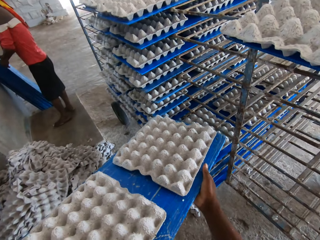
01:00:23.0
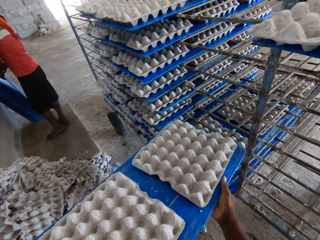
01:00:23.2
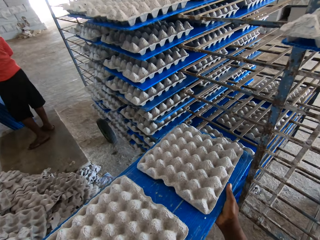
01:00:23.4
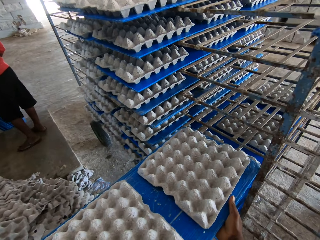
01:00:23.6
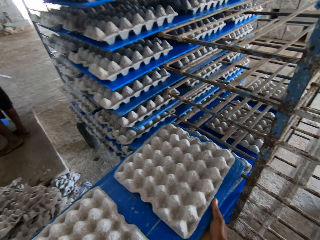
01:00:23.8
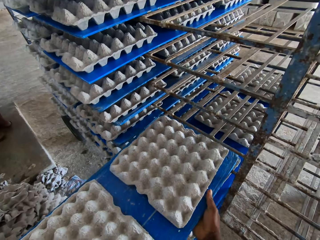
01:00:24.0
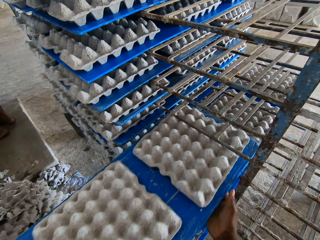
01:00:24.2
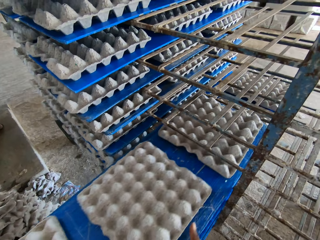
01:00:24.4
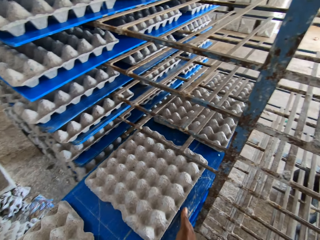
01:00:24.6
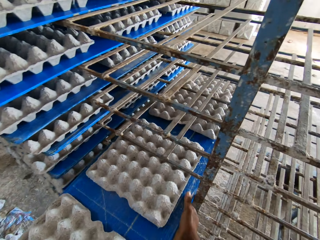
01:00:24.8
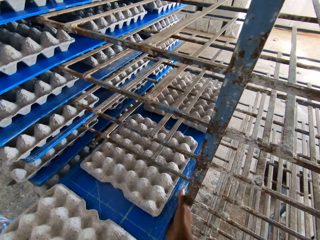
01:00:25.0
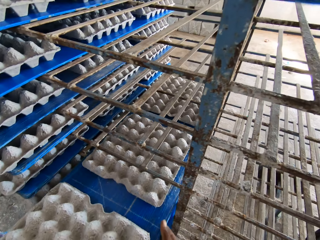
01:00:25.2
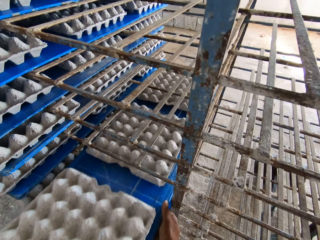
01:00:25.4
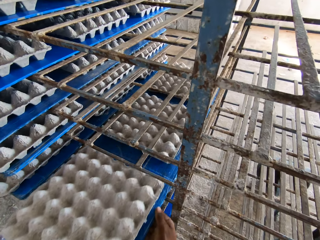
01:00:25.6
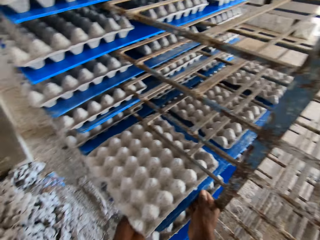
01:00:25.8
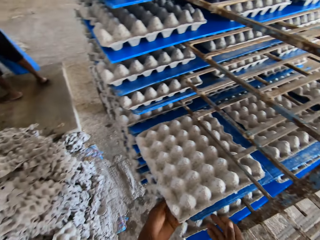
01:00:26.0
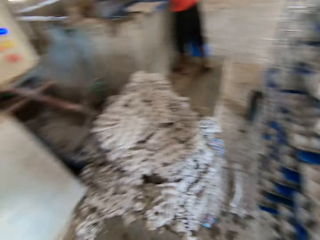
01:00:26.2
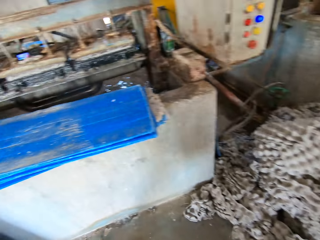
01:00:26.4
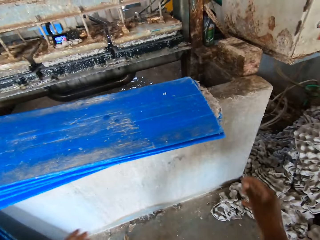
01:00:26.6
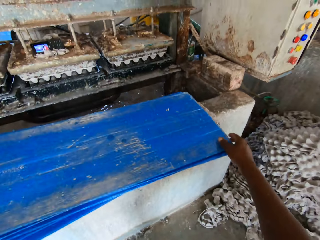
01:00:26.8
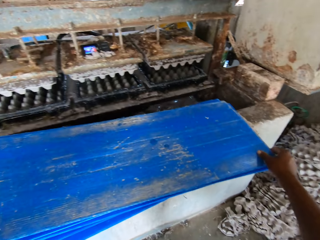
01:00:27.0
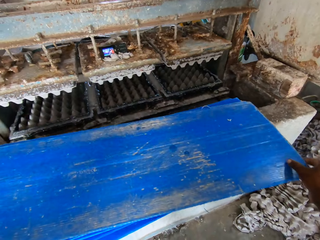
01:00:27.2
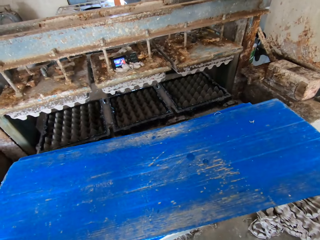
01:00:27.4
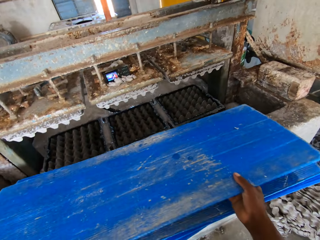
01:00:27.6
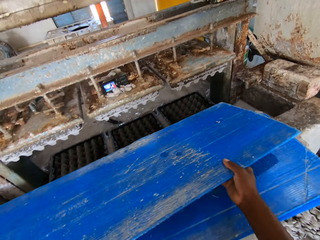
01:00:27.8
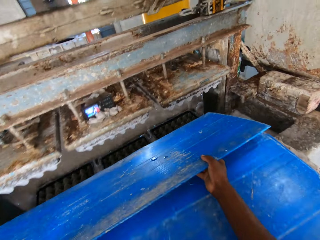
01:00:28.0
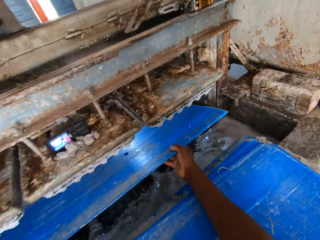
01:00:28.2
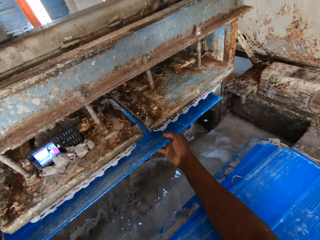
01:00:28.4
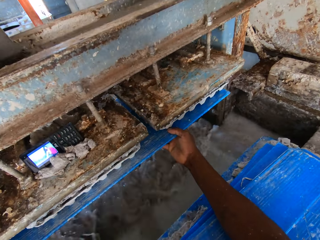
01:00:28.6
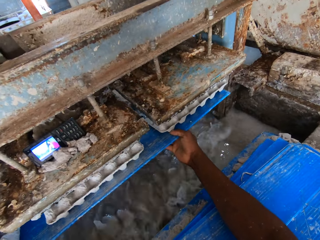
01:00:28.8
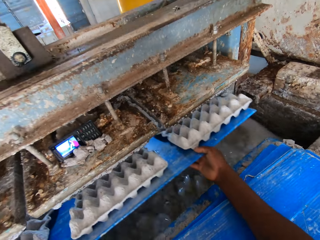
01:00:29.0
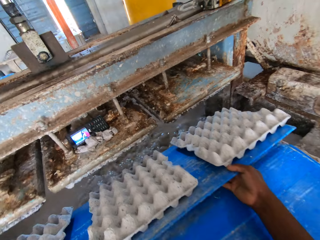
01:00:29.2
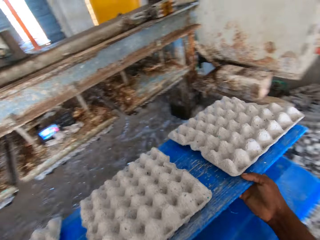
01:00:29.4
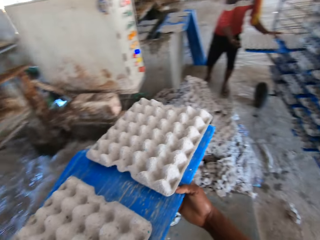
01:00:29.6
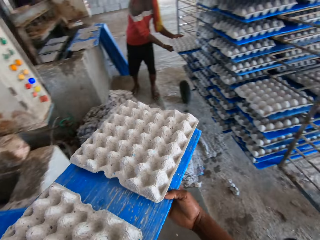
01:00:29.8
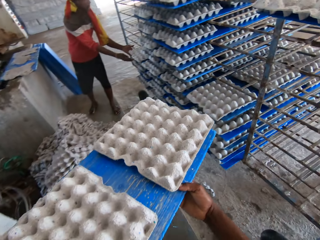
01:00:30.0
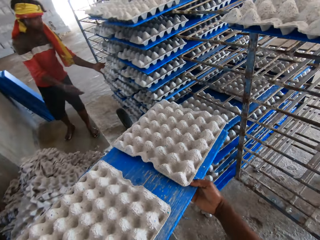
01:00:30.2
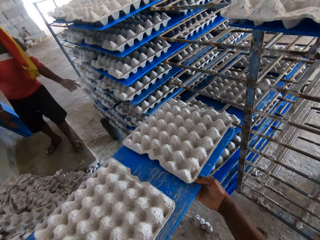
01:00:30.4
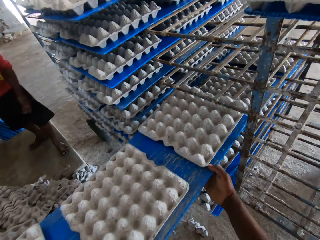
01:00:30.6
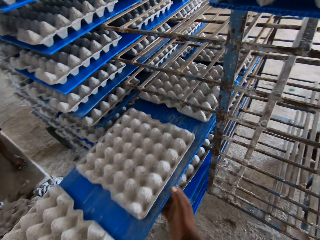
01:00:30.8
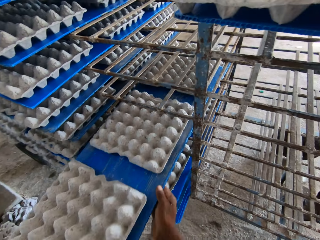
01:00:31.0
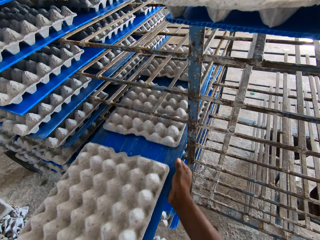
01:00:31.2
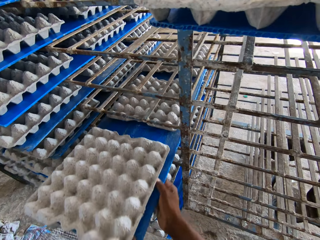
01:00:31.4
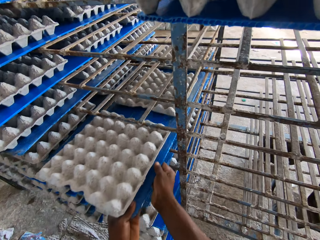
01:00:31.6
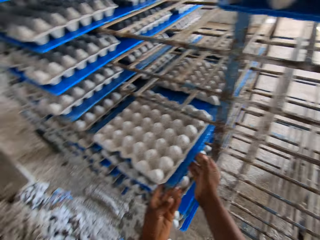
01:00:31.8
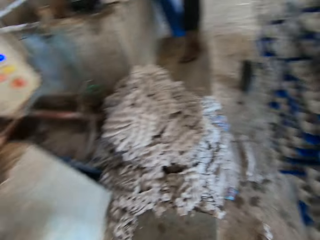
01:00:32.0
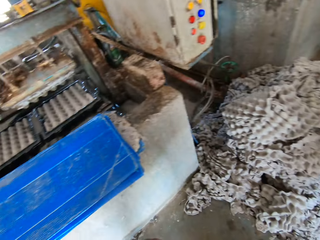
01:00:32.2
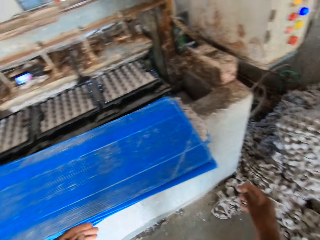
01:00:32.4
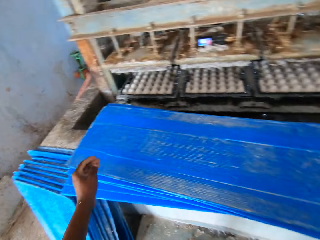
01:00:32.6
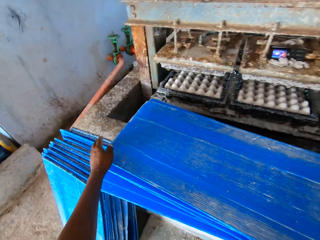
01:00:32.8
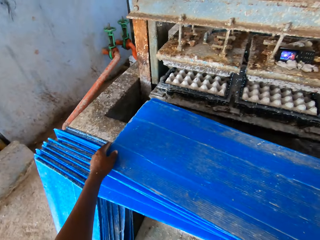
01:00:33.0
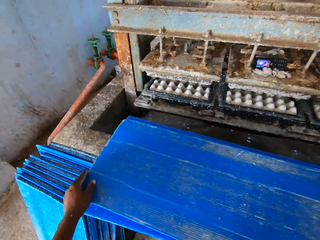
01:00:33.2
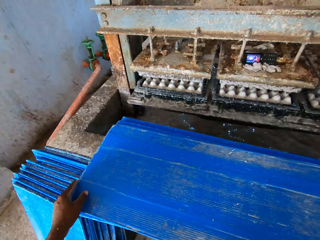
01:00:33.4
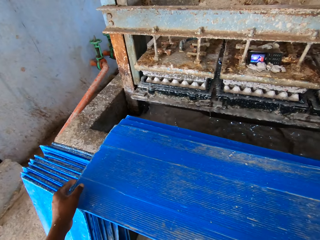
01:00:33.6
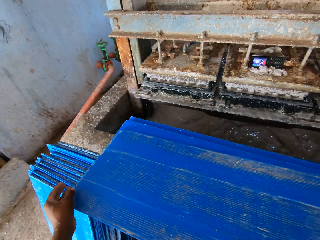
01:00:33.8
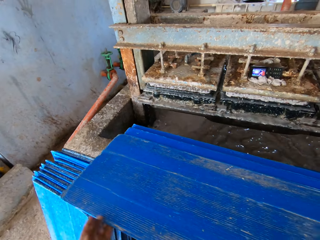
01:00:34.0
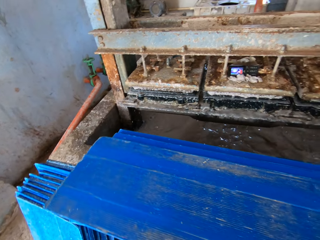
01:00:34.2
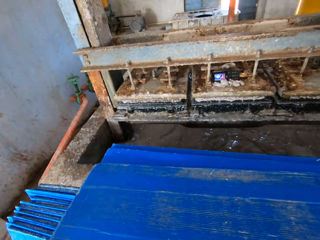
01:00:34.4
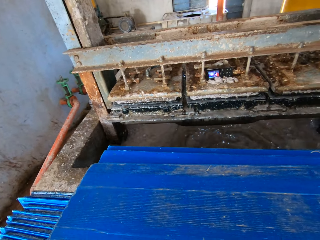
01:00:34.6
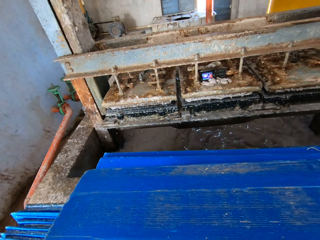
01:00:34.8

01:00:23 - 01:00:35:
A man holds a tray on the floor with both hands. The camera wearer places the tray of crates in the crate rack with both hands. They pick the tray from the pavement with both hands. They place the tray under the crate molder with both hands. They collect egg trays. They bring out some crates from the crate molder with the tray in both hands. The man holds a tray of crates in the crate rack with both hands and pushes the tray of crates in the crate rack with both hands. The camera wearer places the tray of crates in the crate rack with both hands. They hold a tray on the pavement with both hands. They pick the tray from the pavement with both hands.

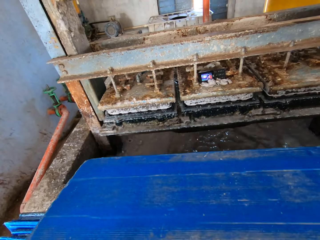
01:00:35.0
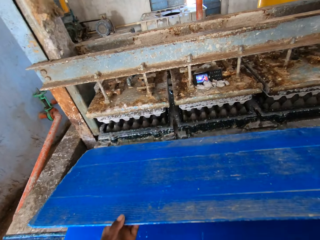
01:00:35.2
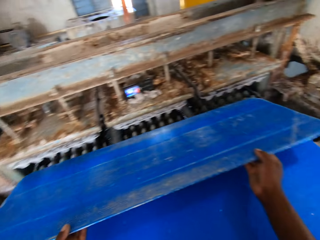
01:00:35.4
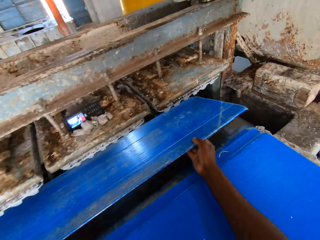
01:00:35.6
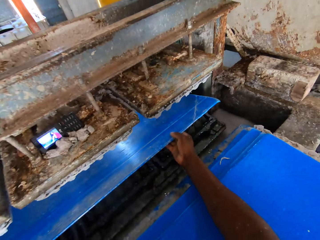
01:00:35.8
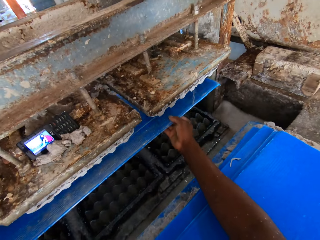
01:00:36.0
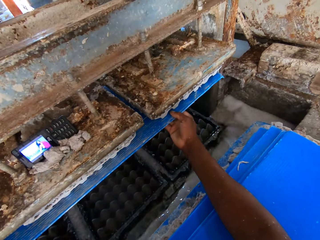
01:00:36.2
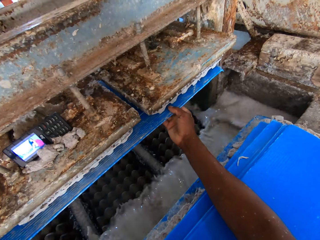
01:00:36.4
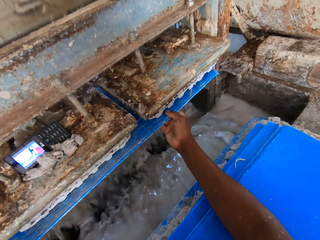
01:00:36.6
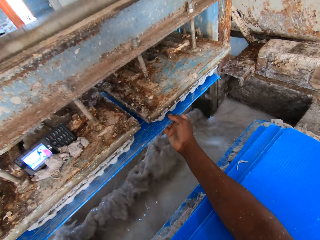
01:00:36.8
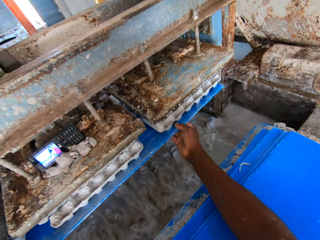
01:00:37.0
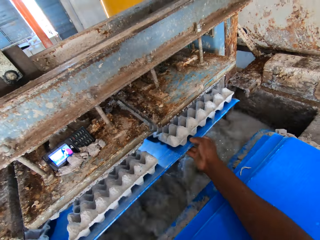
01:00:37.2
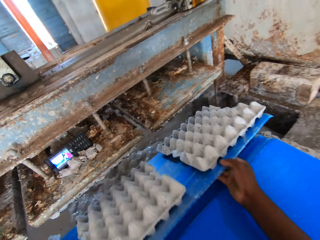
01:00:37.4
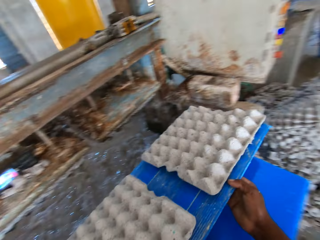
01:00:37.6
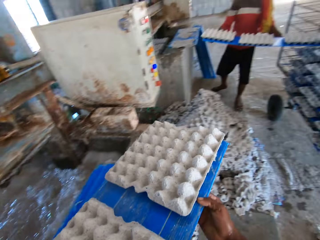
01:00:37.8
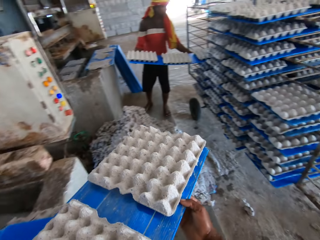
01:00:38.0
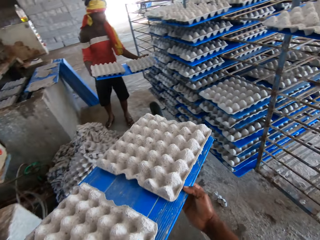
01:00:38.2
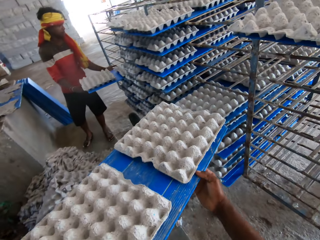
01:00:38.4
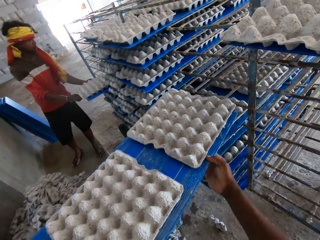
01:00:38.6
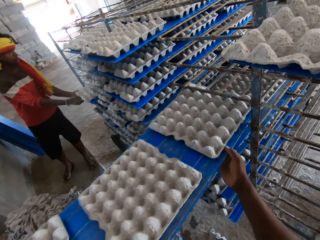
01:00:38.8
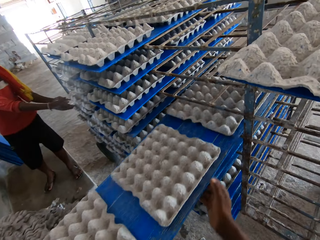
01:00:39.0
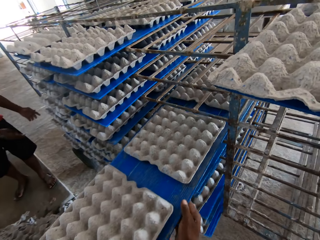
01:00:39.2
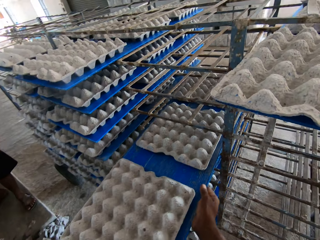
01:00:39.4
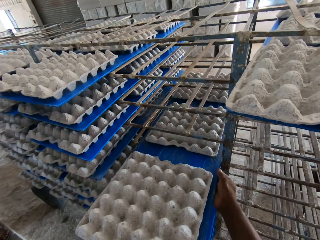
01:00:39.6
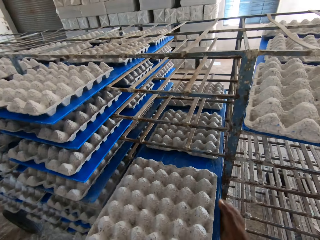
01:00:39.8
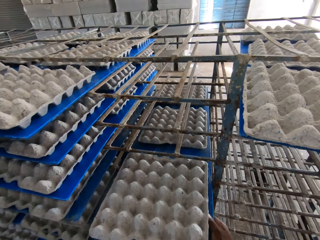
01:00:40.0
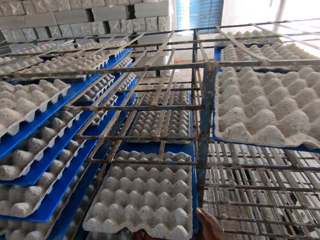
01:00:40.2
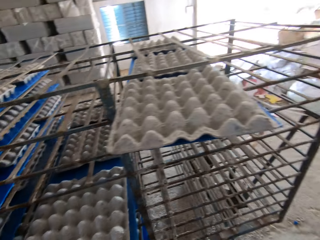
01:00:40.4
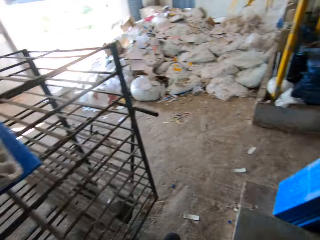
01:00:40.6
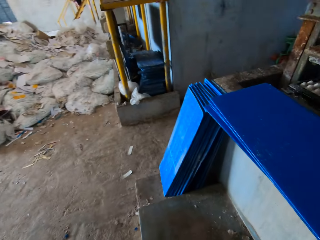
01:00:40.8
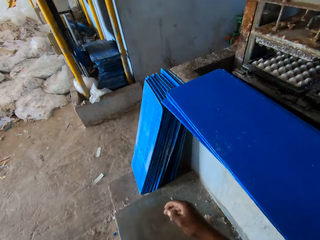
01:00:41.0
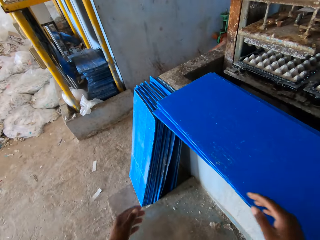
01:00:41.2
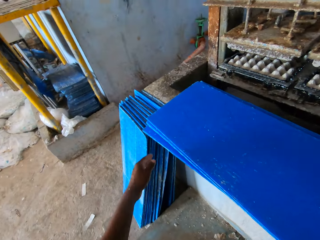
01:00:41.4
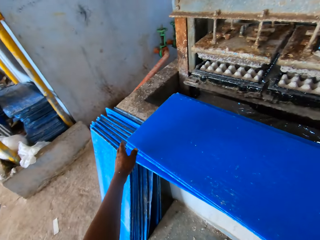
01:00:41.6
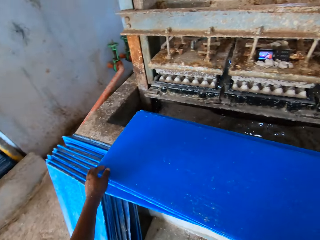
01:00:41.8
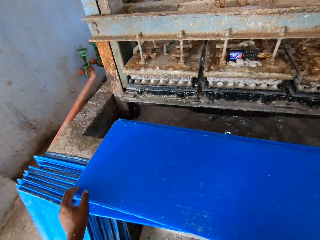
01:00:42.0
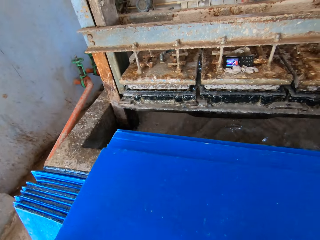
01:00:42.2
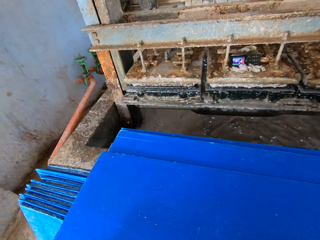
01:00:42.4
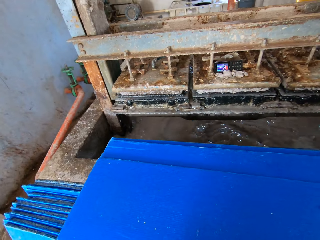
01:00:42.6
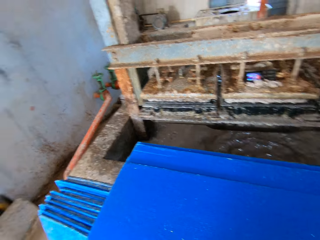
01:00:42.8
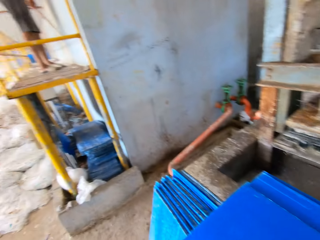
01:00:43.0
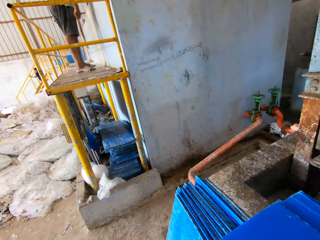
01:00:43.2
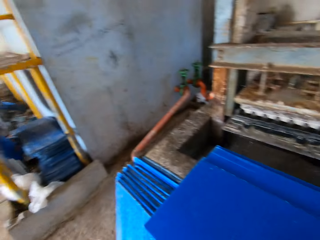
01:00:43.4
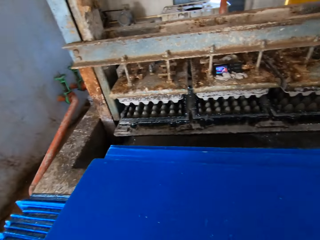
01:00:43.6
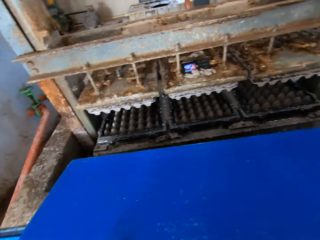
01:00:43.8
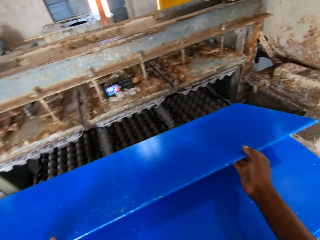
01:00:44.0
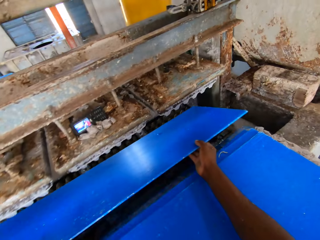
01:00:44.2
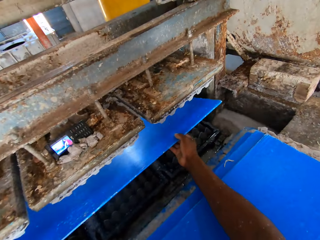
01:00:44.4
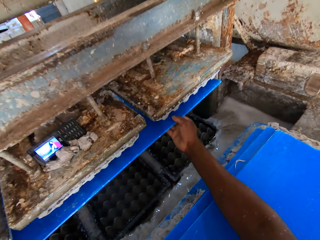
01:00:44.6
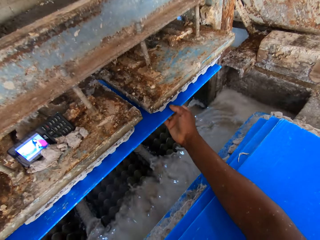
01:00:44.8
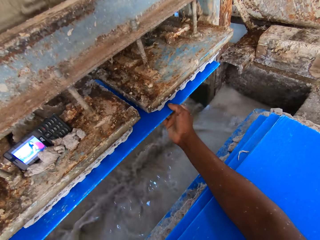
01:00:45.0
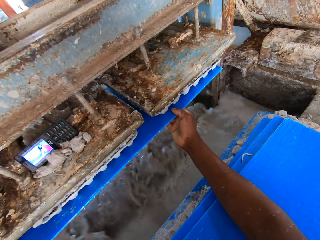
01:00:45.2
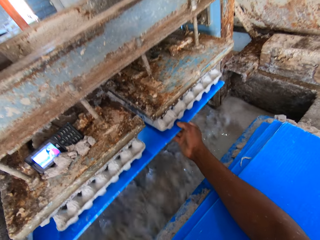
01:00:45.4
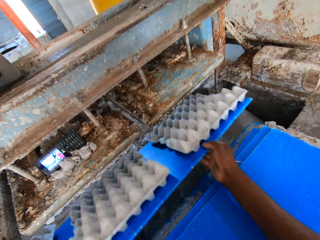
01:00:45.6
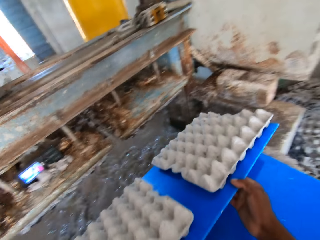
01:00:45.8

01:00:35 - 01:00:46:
The camera wearer places the tray under the crate molder with both hands. They collect egg trays. They bring out some crates from the crate molder with the tray in both hands. A man holds a tray of crates with both hands and places the tray of crates in the crate rack with both hands. The camera wearer places the tray of crates in the crate rack with both hands. They hold a tray on the pavement with both hands. They pick the tray from the pavement with both hands. They place the tray under the crate molder with both hands. They collect egg trays. They bring out some crates from the crate molder with the tray in both hands.
